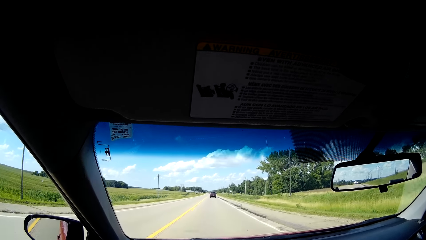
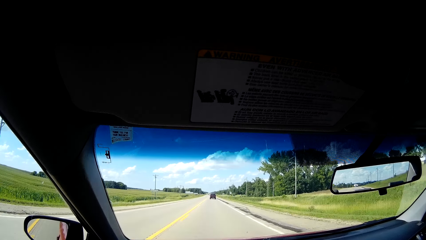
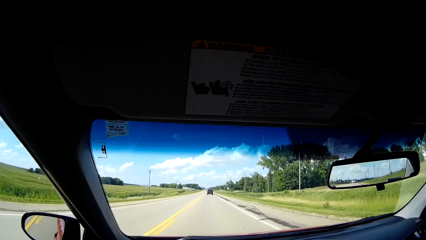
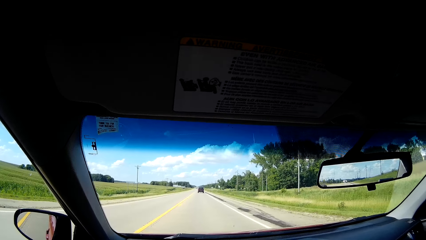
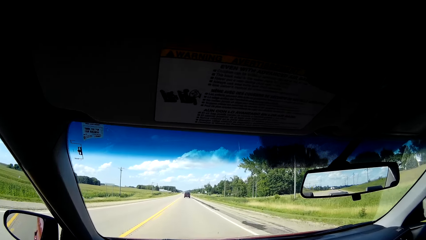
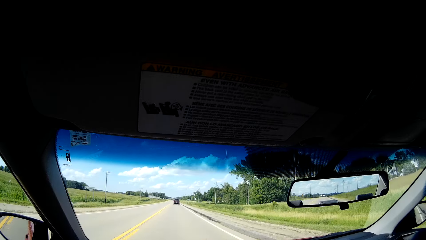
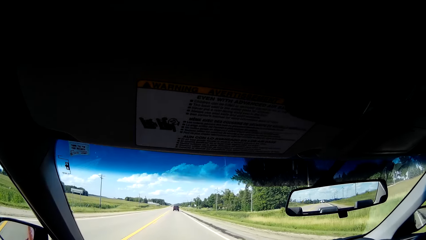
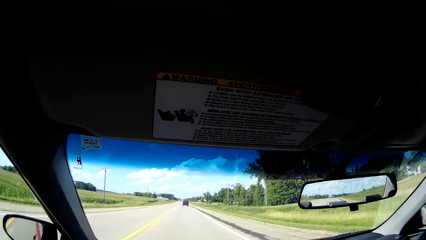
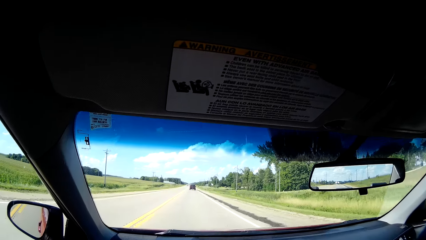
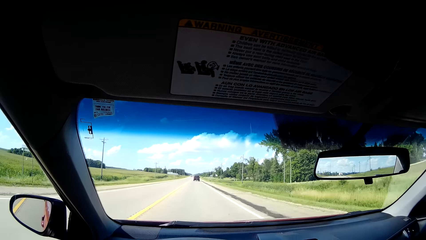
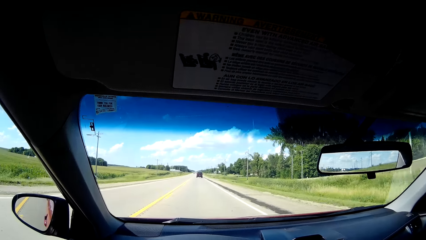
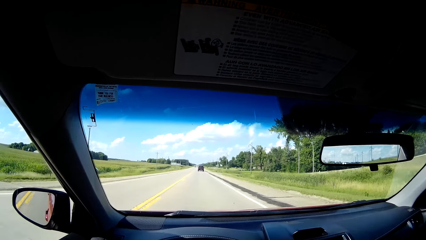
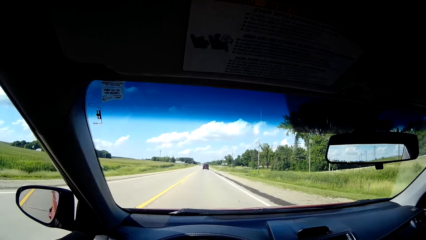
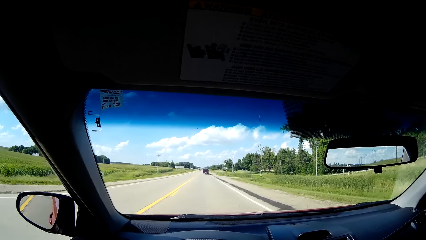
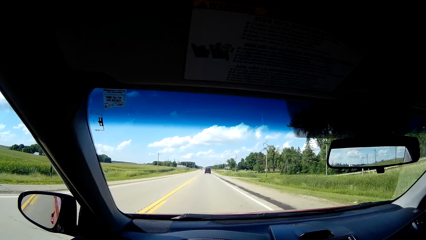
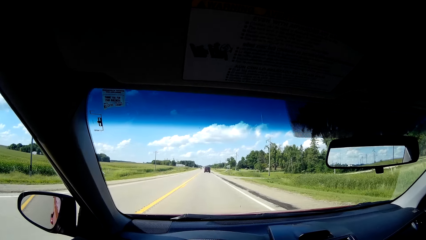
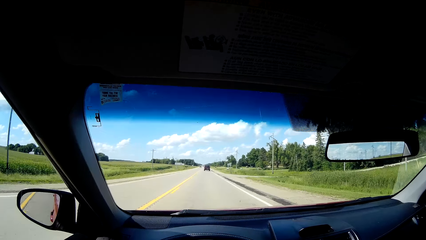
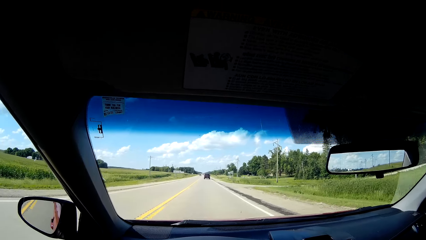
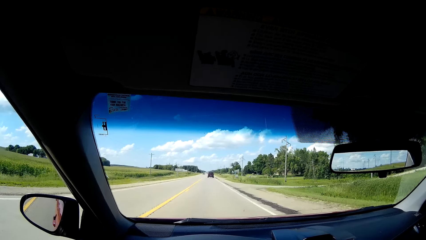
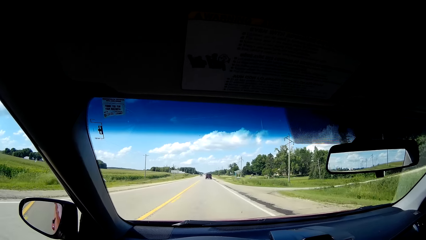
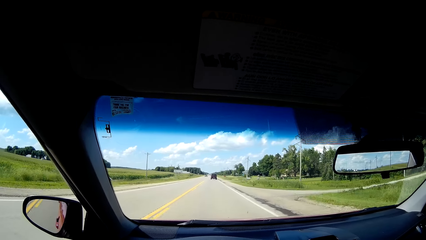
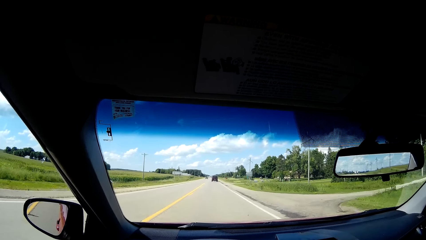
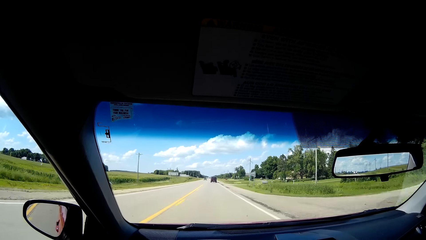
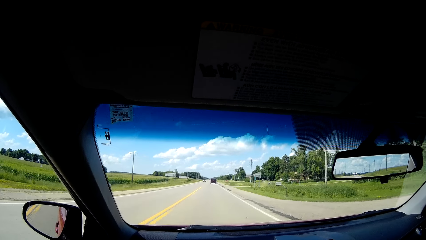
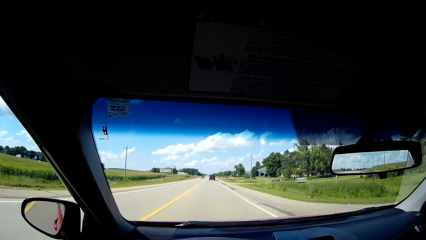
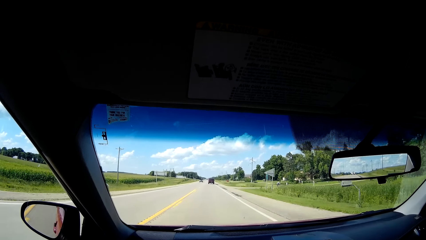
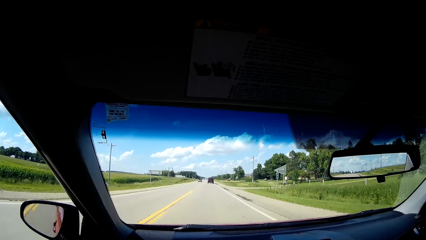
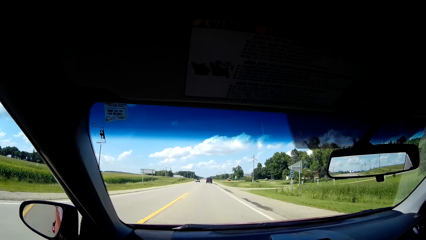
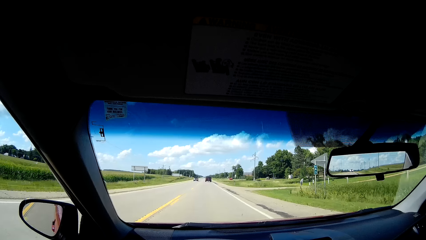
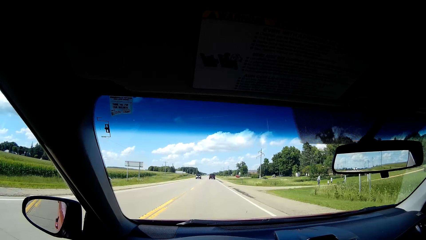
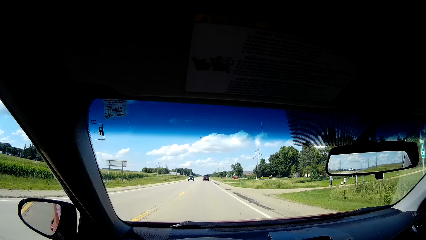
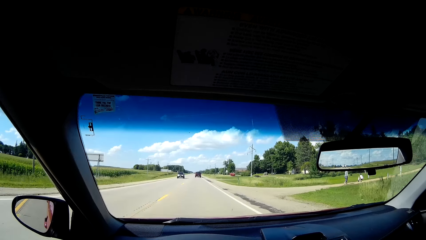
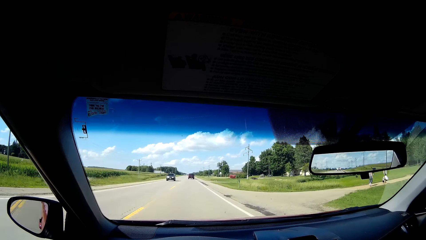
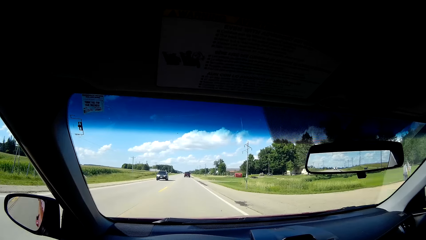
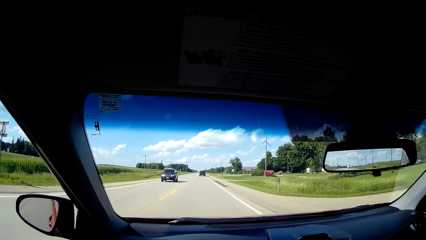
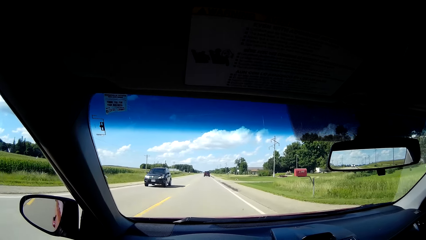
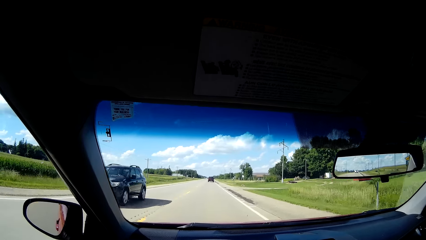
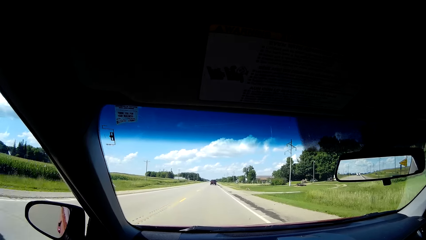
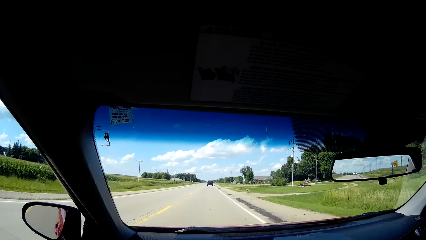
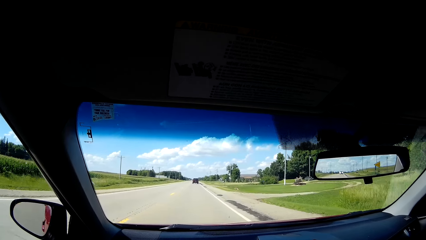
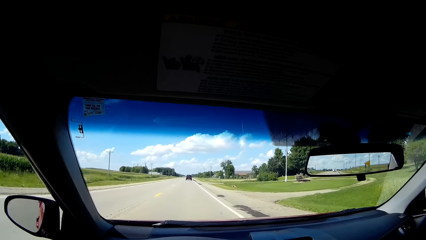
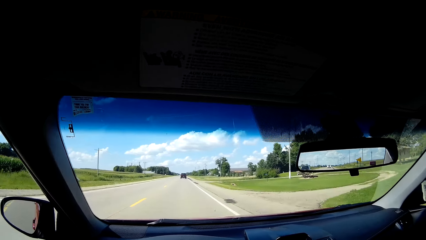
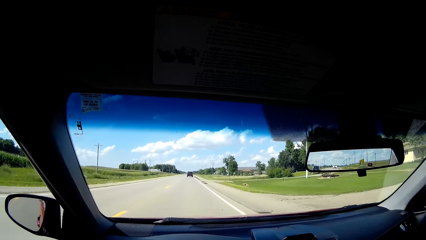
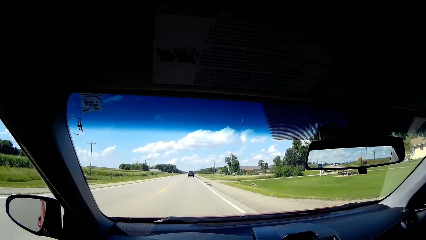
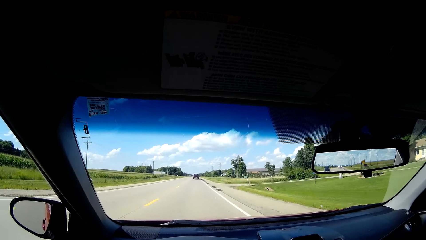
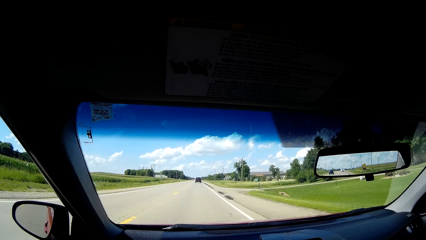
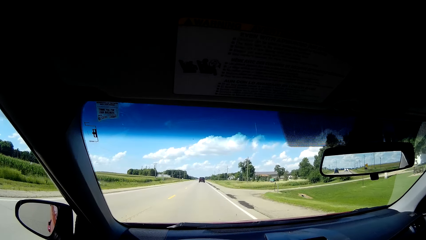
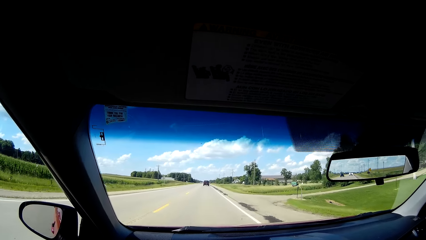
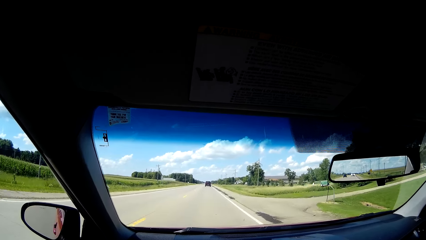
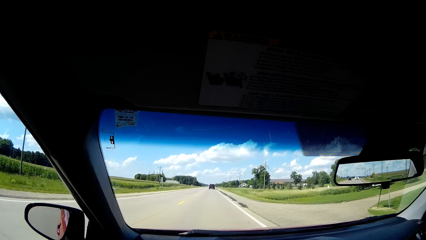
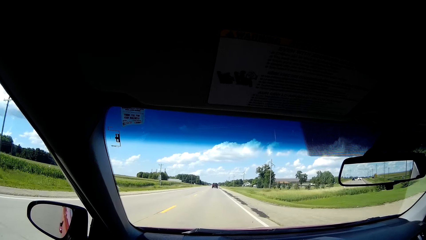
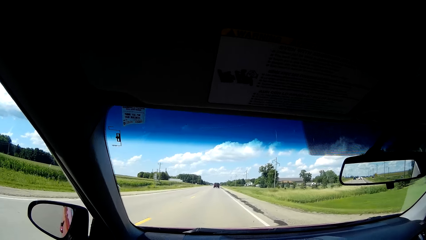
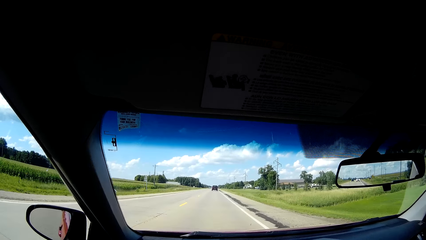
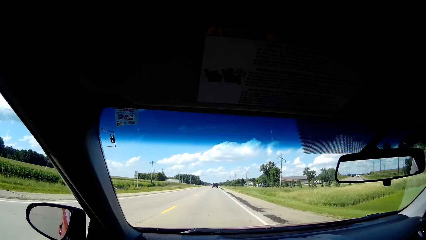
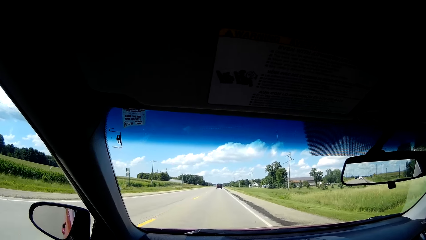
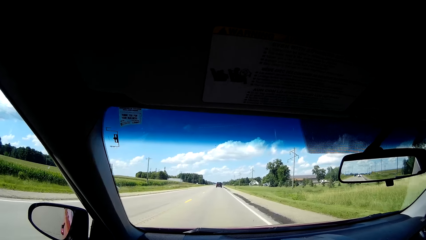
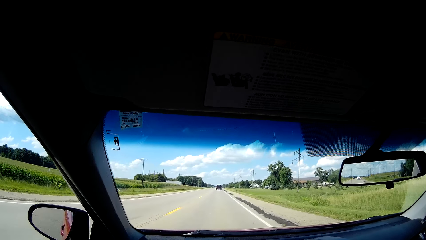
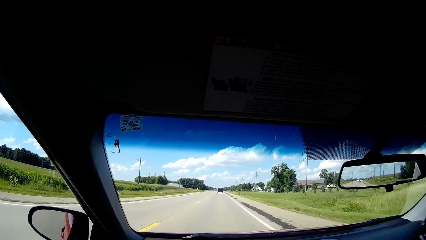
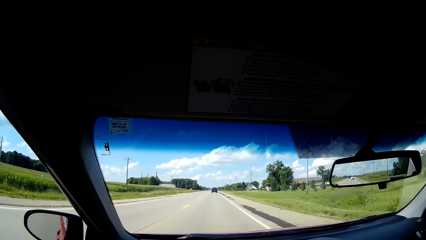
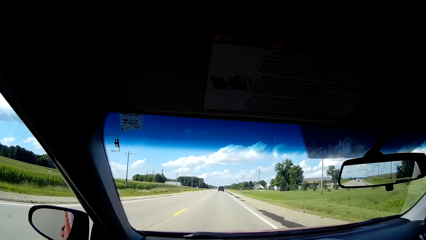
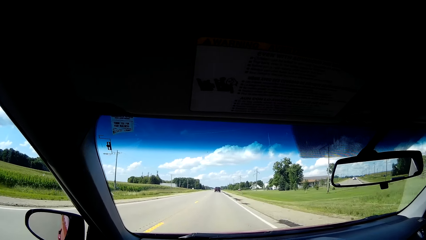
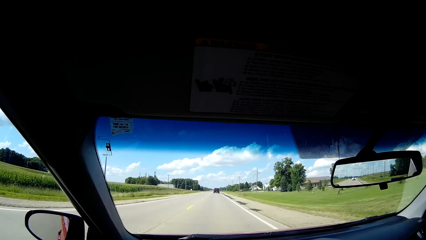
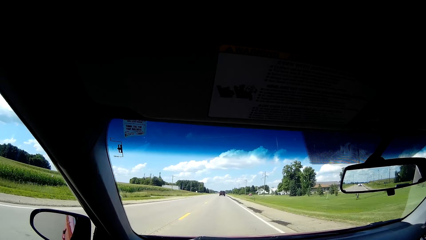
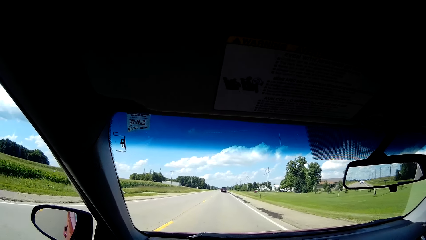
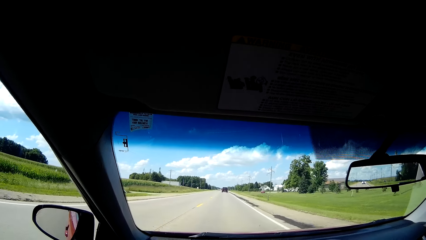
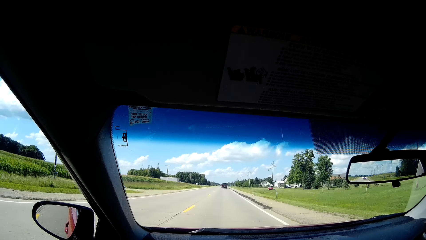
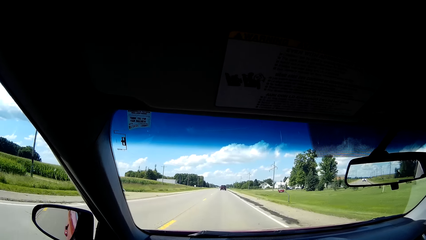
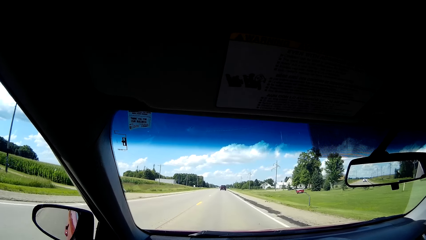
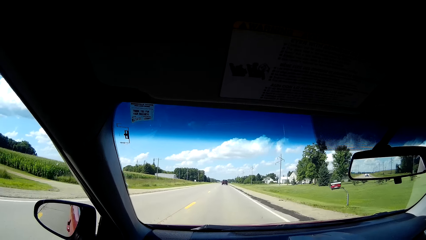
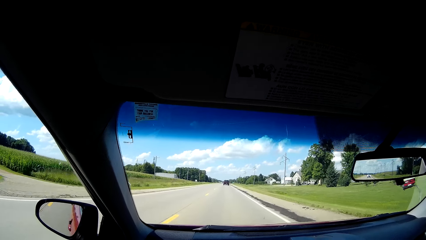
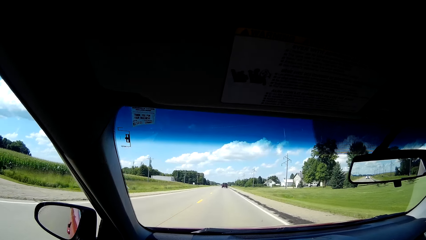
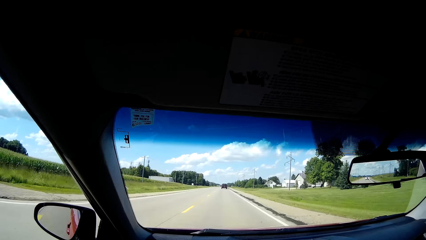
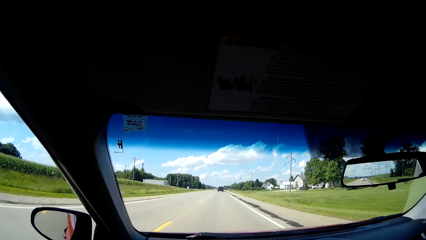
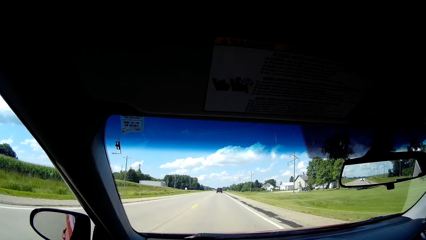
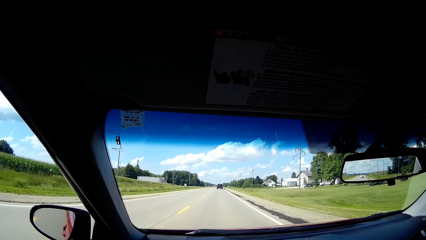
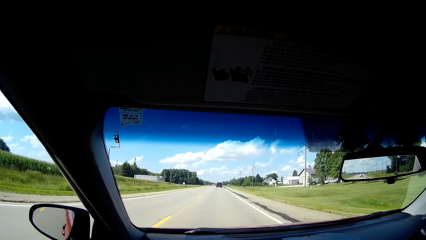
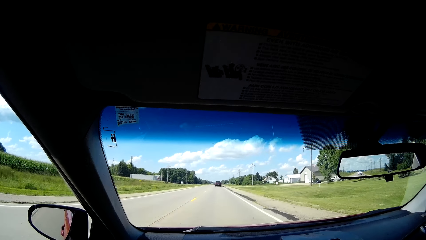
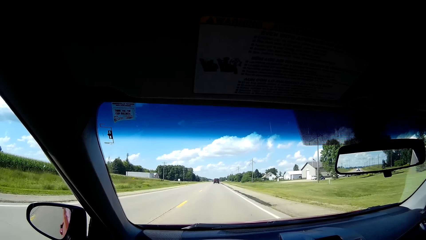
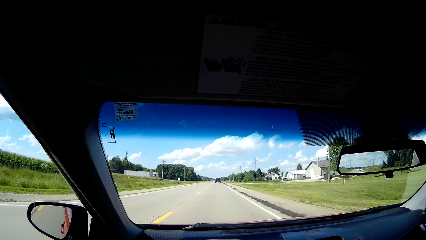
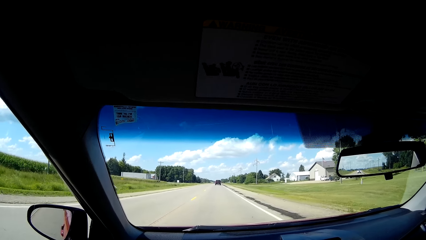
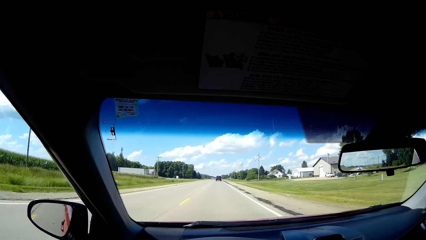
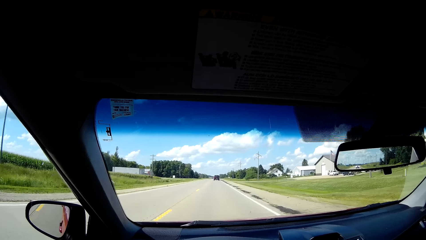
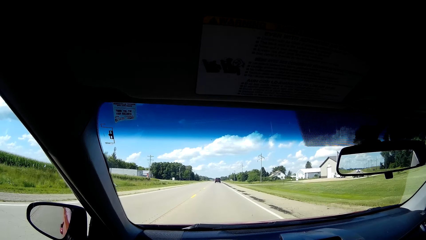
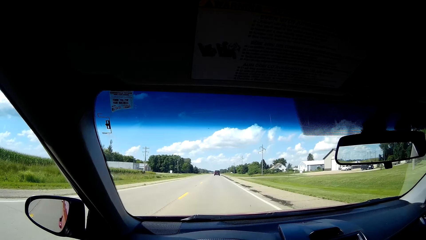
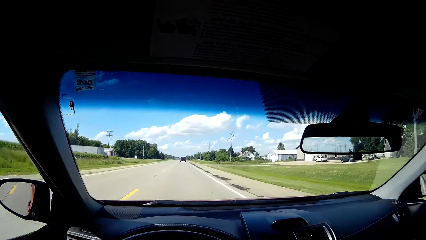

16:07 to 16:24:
The camera wearer looks through the rear view mirror. They look at the car on the road.
